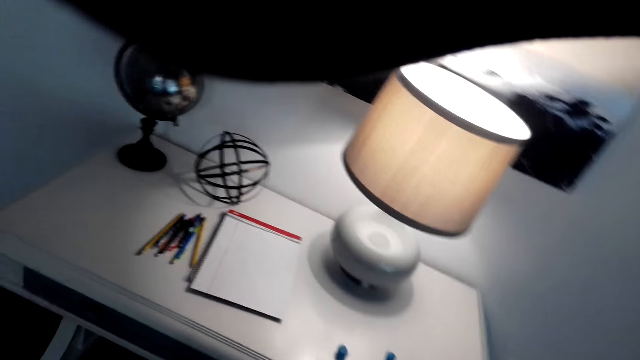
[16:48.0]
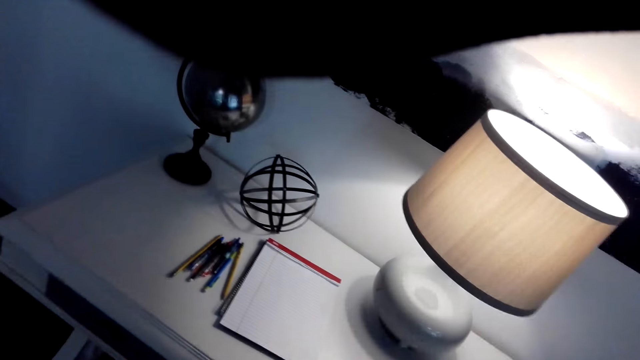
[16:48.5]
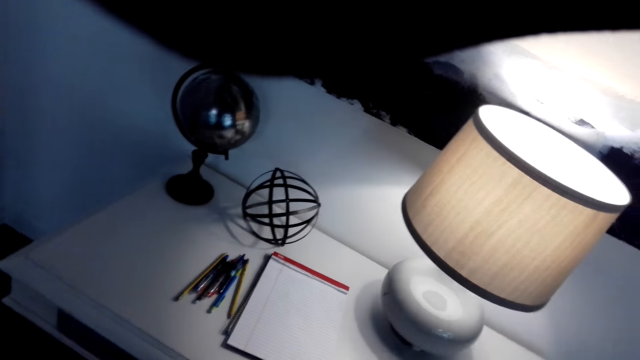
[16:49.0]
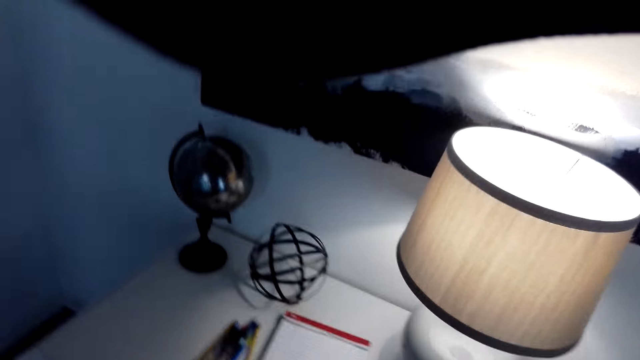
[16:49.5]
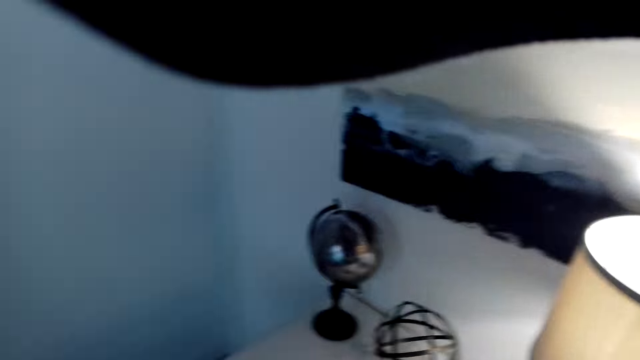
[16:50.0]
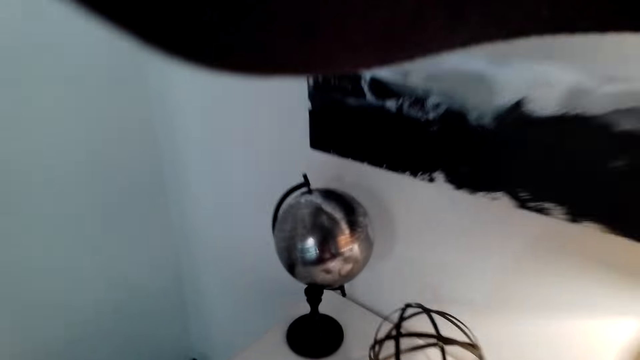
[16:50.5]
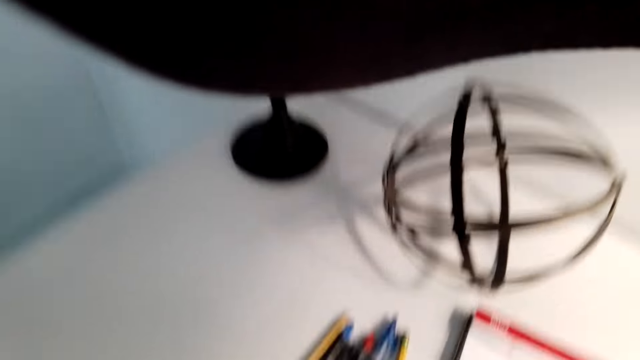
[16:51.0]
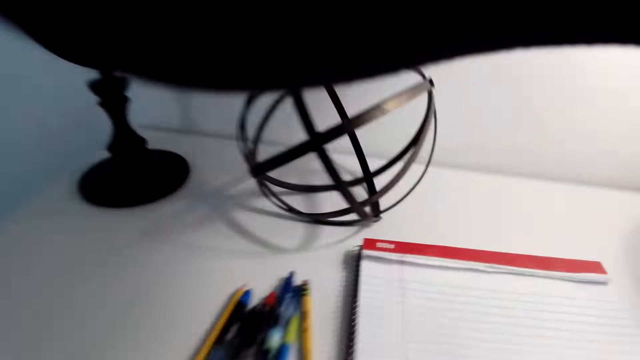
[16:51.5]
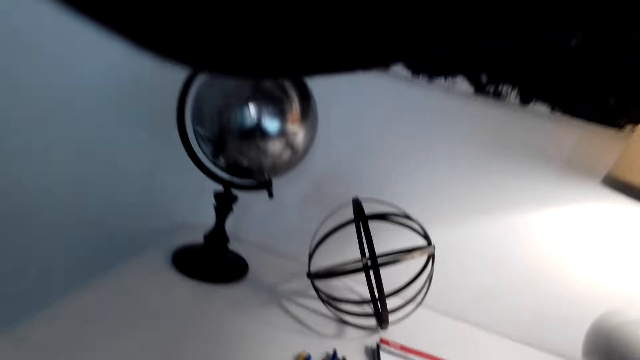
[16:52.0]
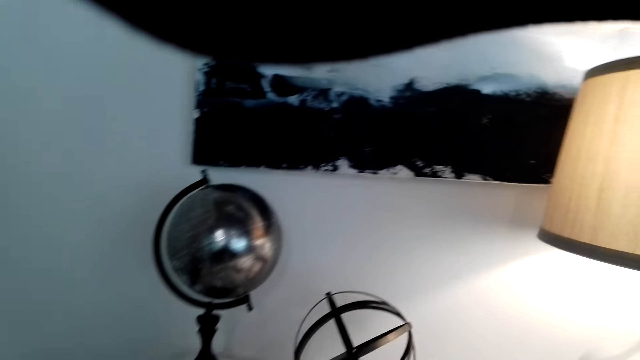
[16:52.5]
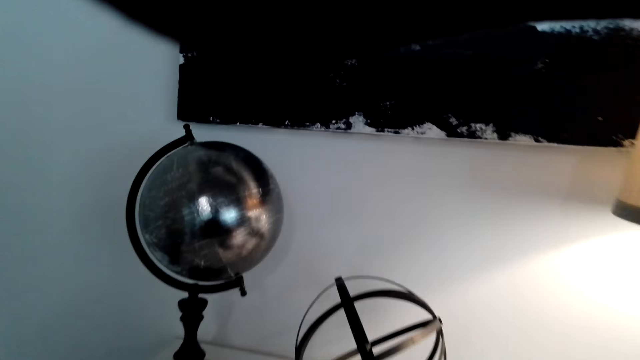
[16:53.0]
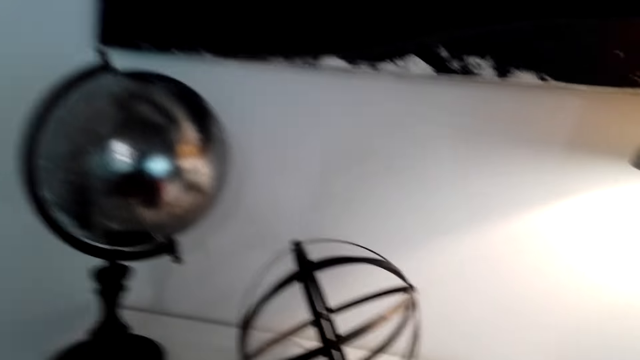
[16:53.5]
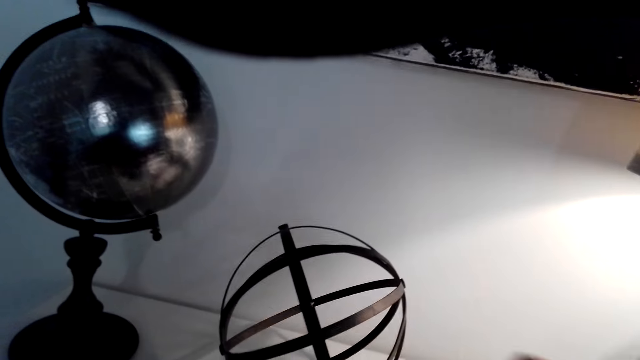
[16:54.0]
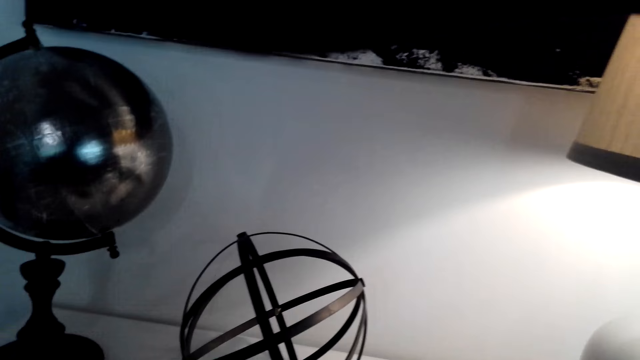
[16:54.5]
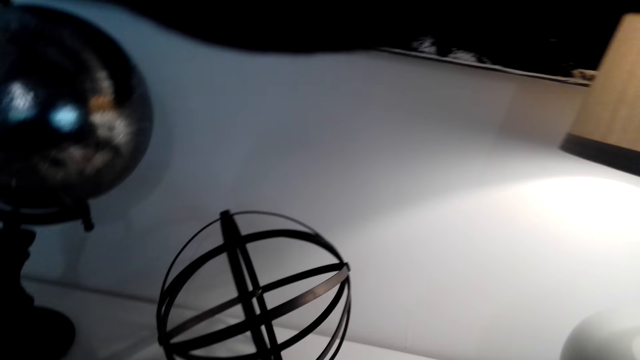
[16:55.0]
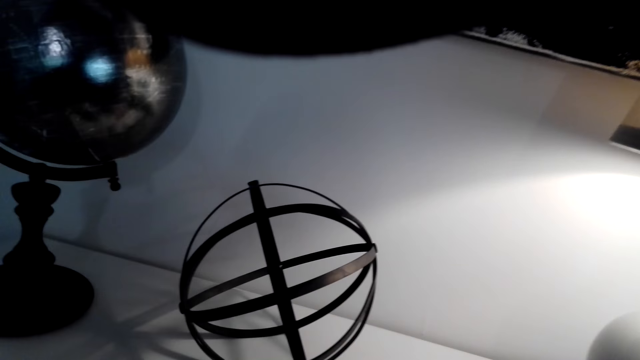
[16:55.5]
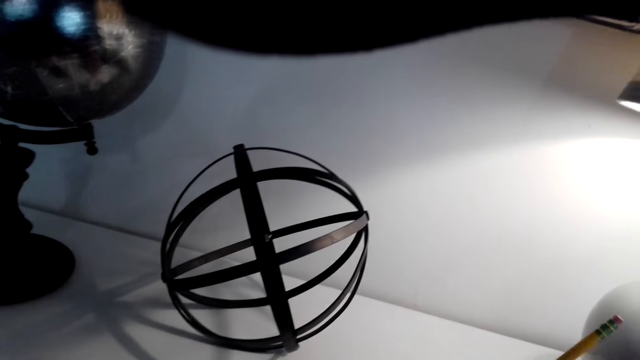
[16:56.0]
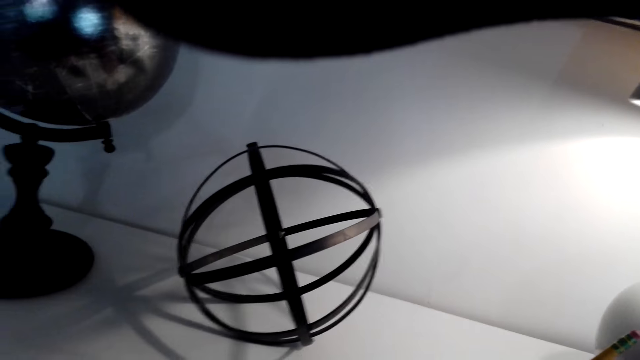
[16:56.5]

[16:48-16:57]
The camera wearer drags a chair. They sit.

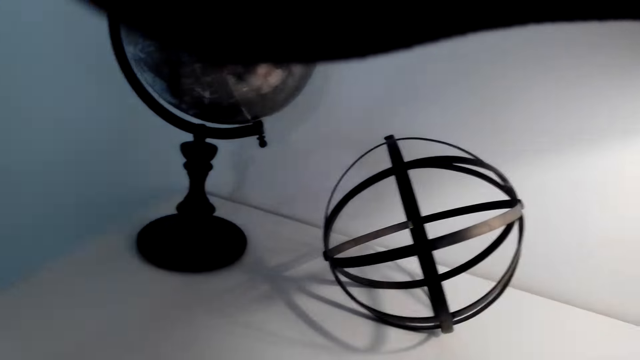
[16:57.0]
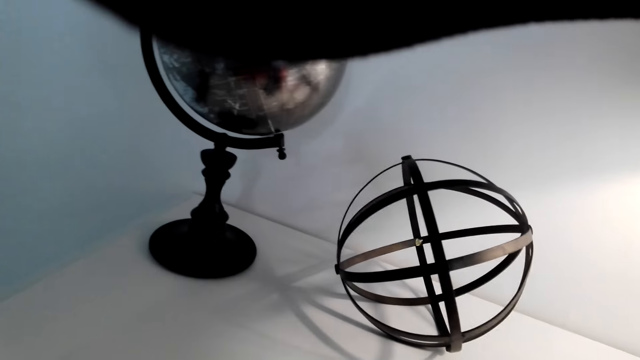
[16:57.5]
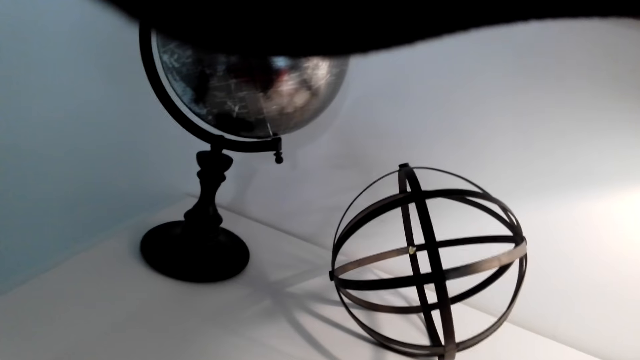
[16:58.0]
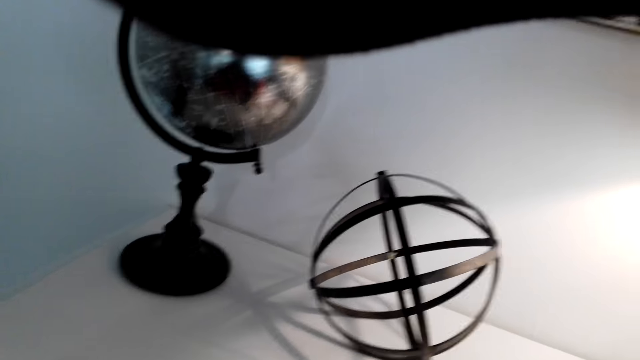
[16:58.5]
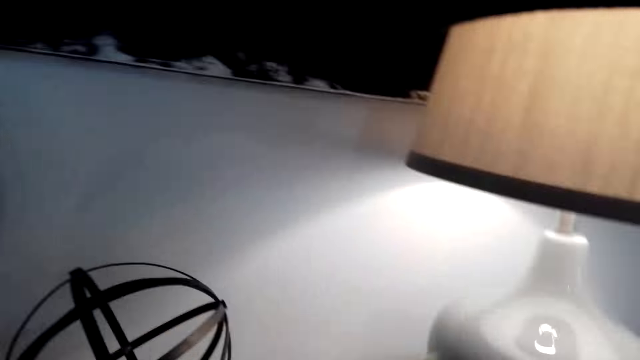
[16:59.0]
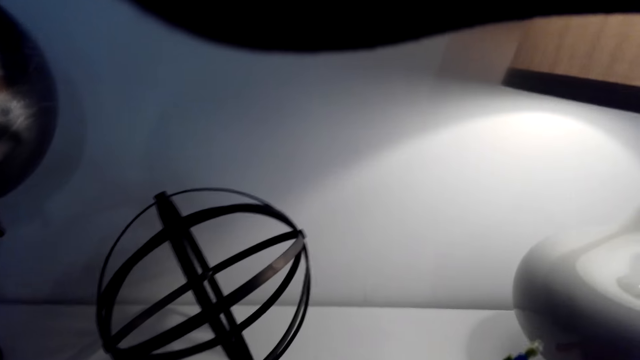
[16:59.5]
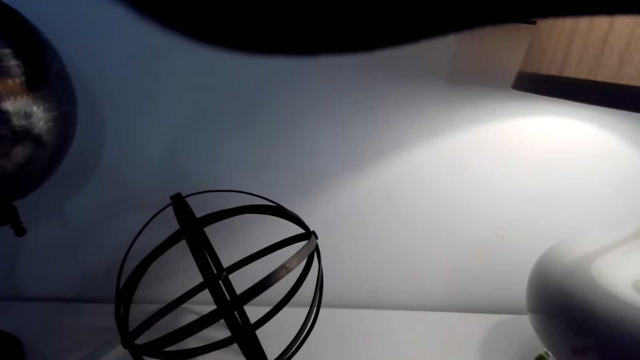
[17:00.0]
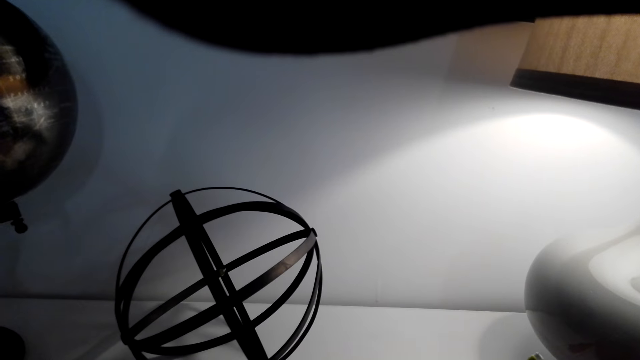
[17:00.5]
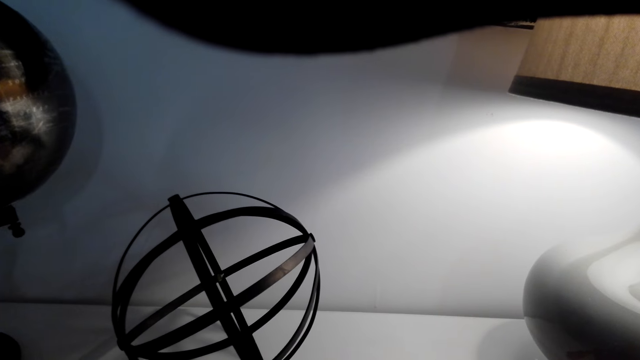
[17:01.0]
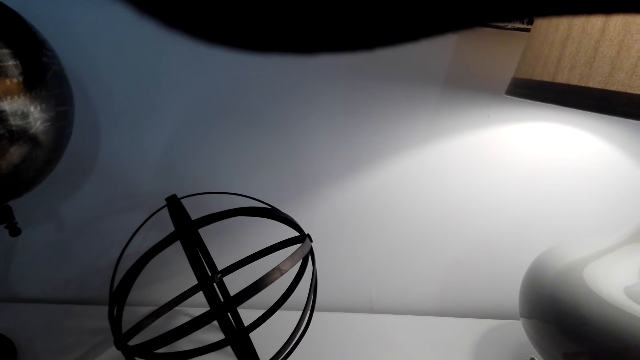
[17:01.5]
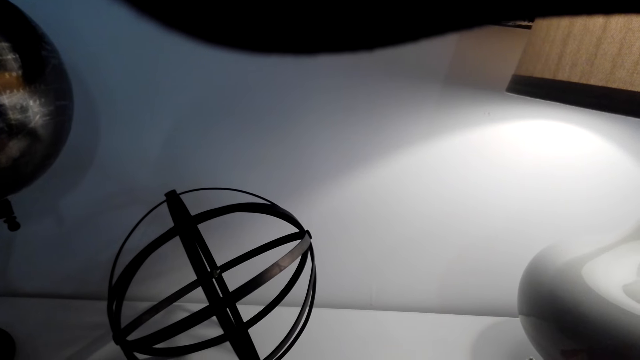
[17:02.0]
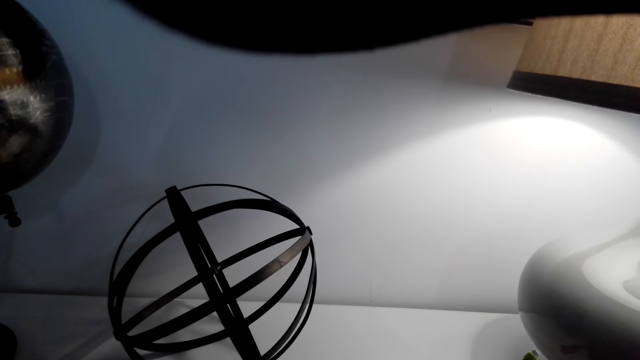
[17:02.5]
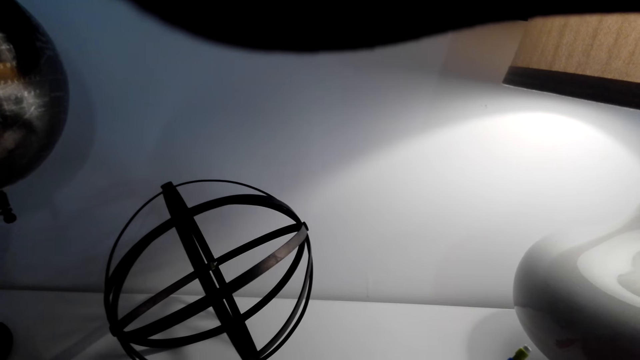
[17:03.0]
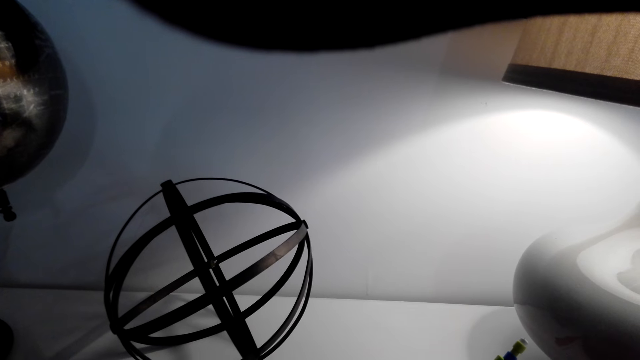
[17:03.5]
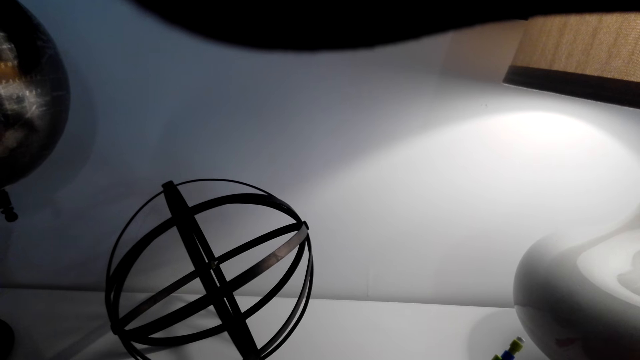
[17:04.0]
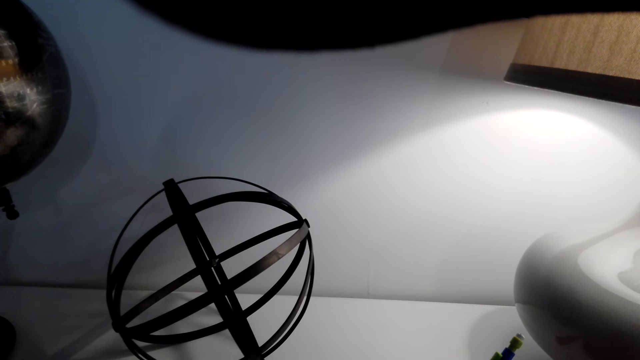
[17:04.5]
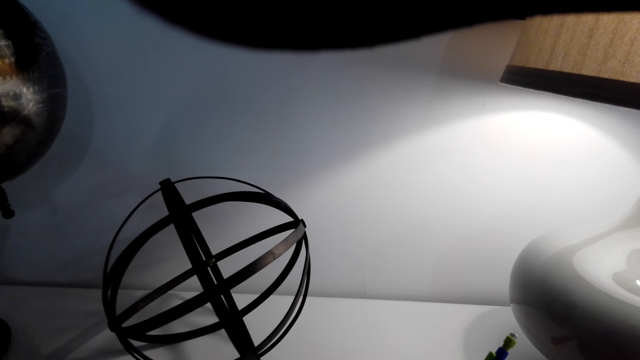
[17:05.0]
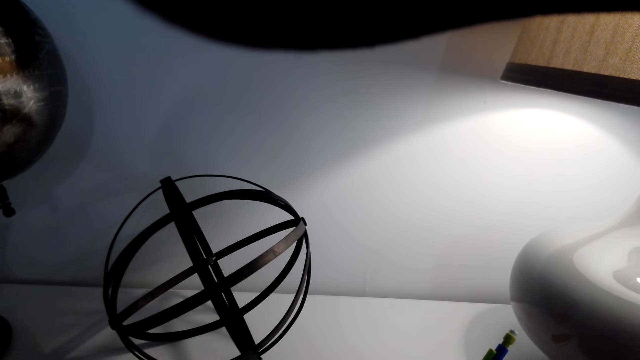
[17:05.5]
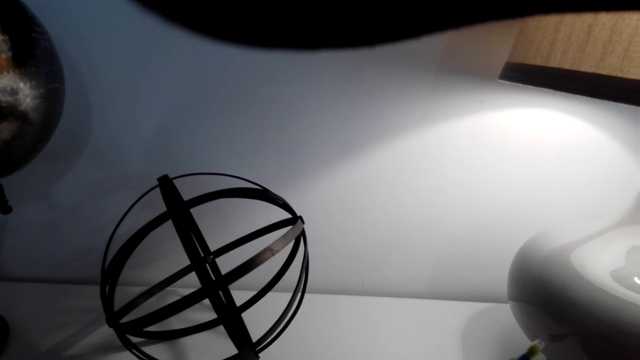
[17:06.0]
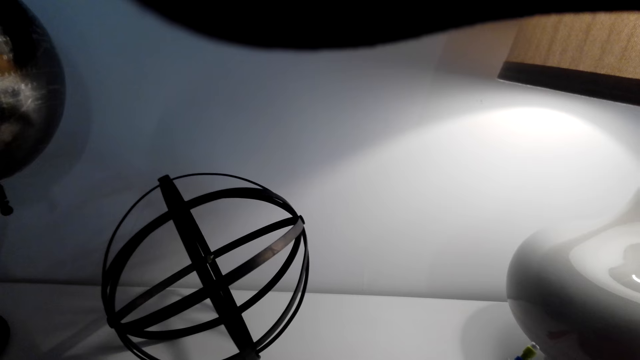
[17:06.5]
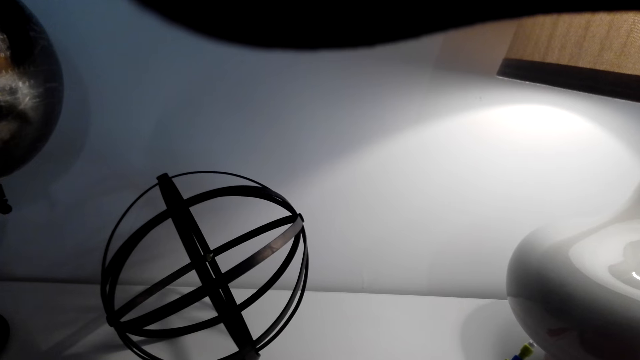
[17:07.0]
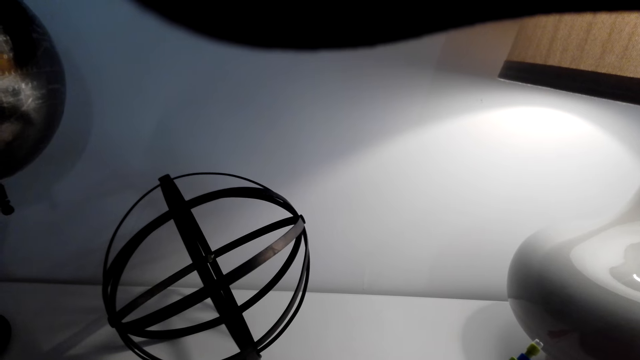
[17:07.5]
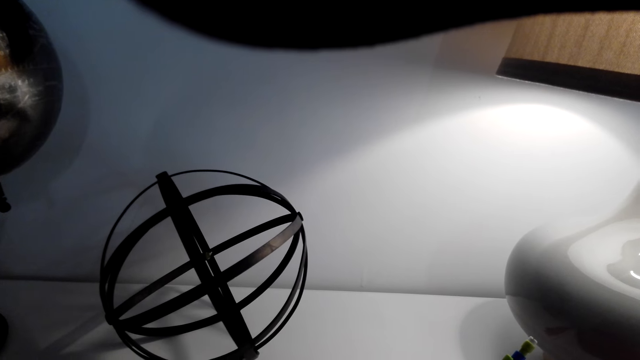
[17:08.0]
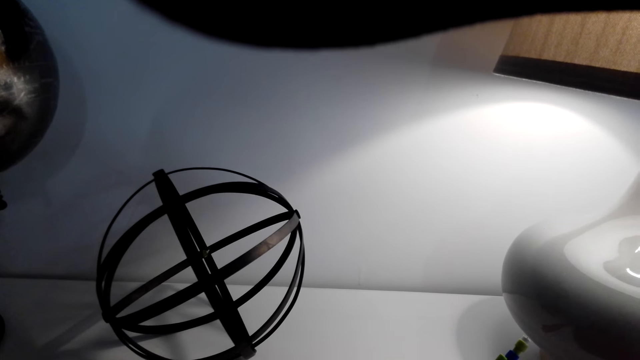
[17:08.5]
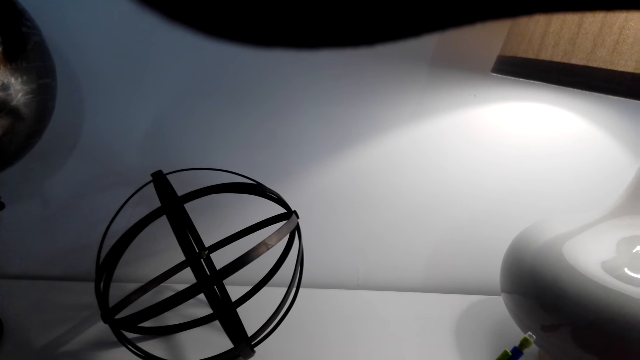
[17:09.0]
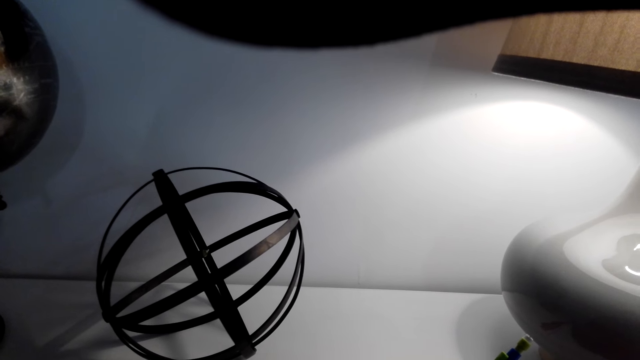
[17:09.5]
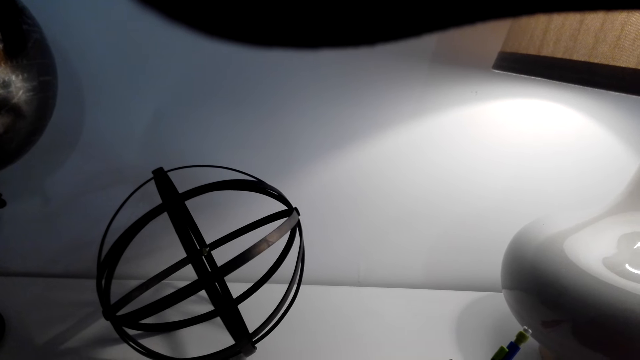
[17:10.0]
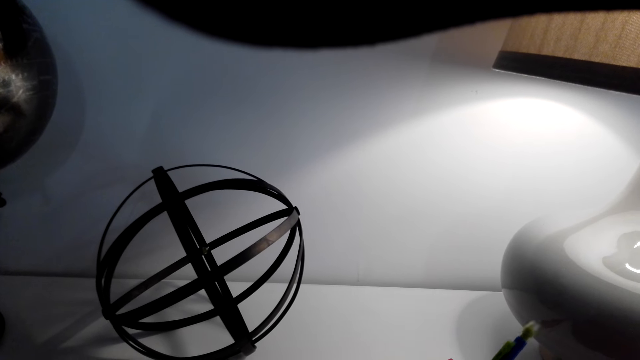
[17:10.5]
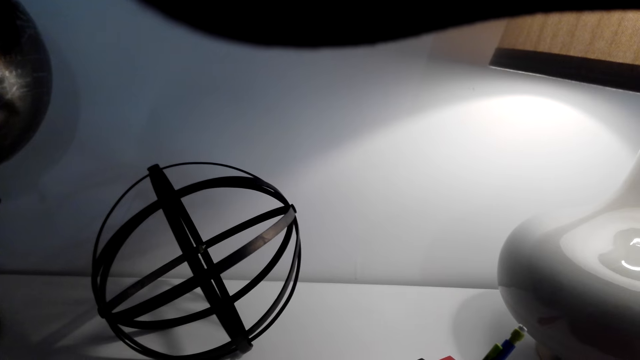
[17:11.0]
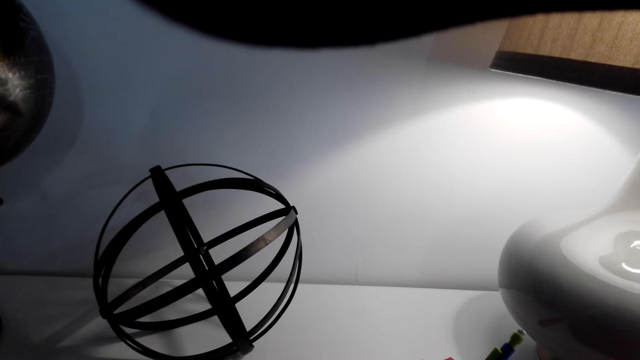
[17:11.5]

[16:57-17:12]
The camera wearer looks at the terrestrial globe. They write something. They hold a pen. They look at the terrestrial globe.
